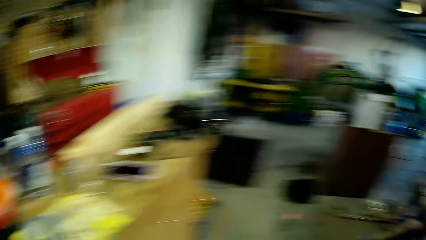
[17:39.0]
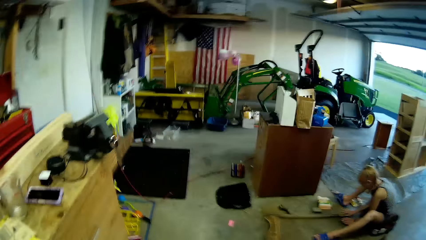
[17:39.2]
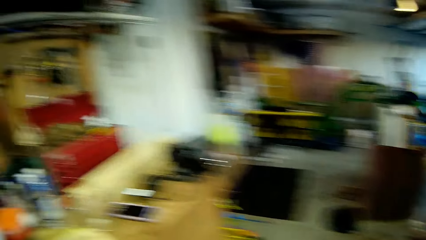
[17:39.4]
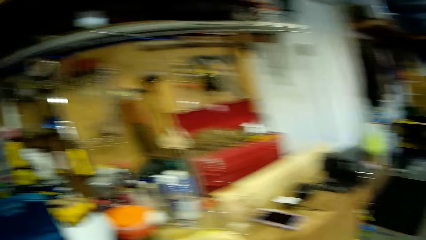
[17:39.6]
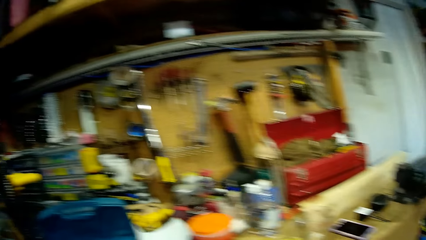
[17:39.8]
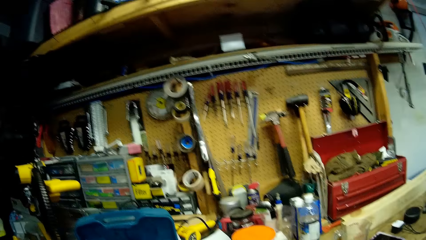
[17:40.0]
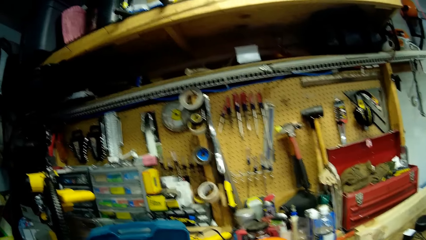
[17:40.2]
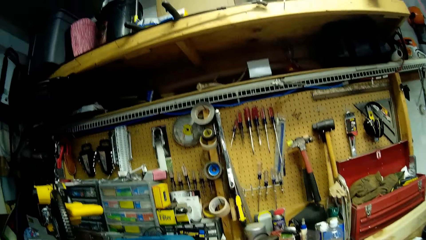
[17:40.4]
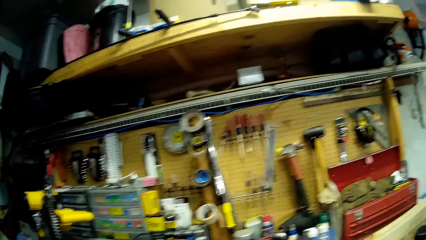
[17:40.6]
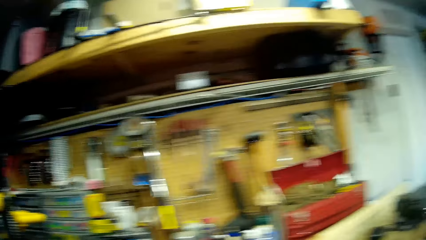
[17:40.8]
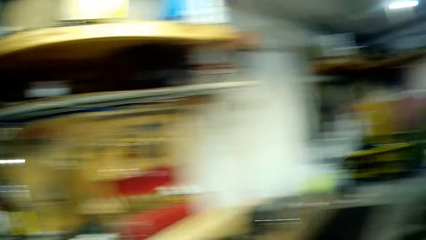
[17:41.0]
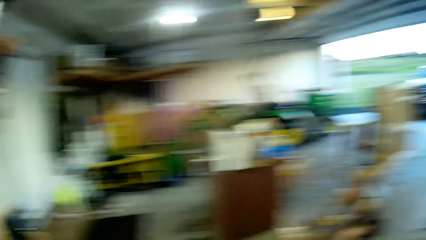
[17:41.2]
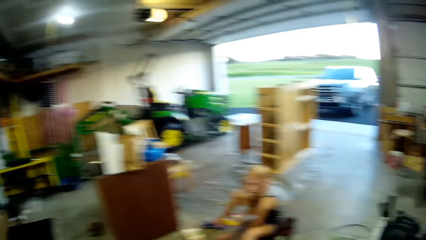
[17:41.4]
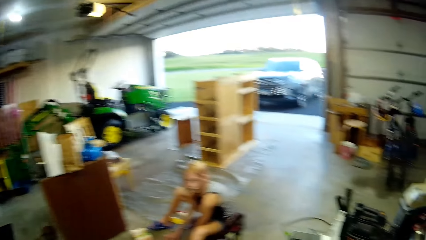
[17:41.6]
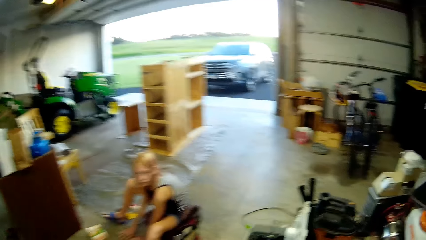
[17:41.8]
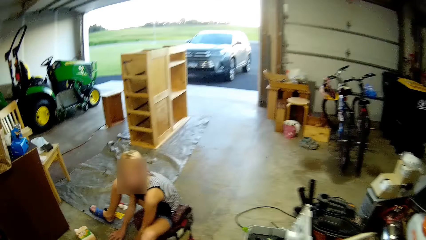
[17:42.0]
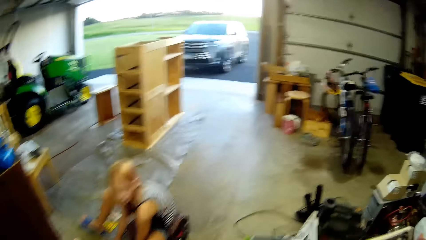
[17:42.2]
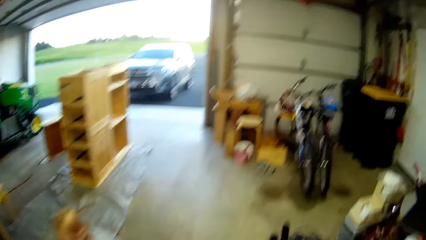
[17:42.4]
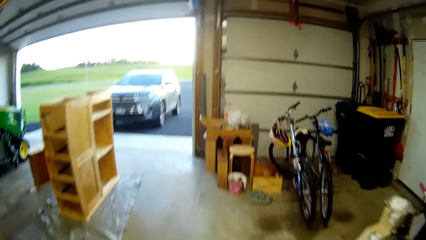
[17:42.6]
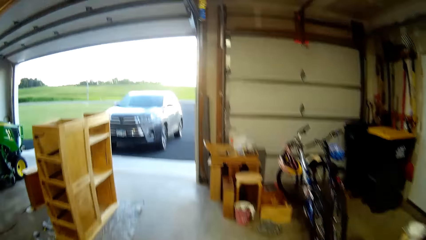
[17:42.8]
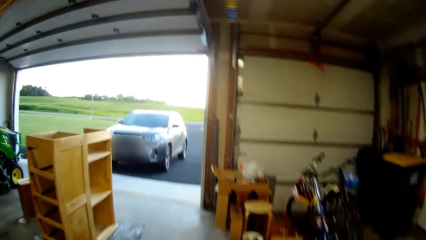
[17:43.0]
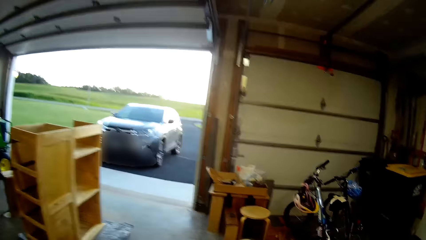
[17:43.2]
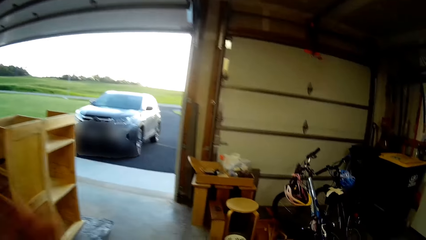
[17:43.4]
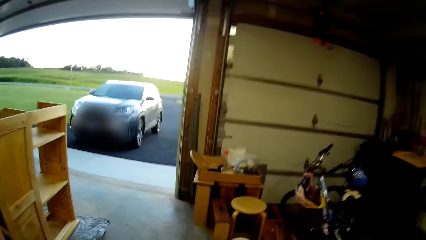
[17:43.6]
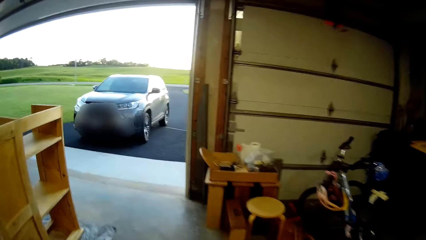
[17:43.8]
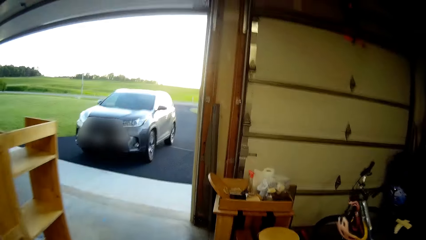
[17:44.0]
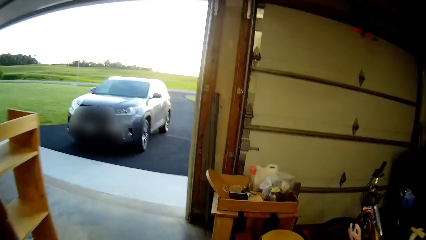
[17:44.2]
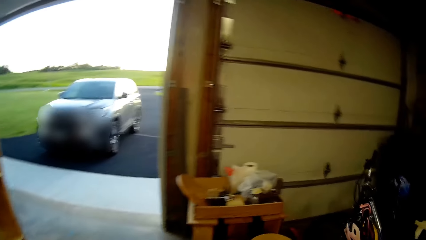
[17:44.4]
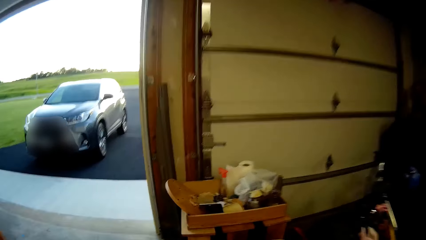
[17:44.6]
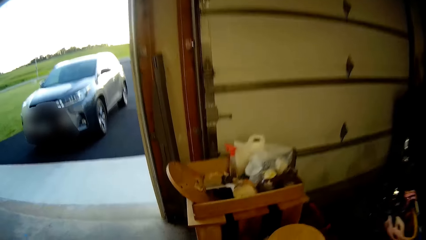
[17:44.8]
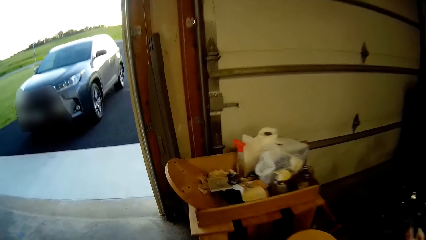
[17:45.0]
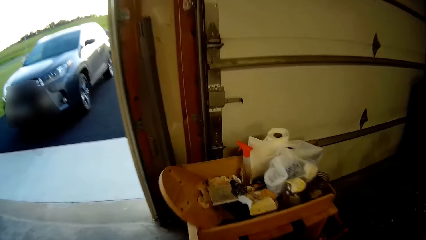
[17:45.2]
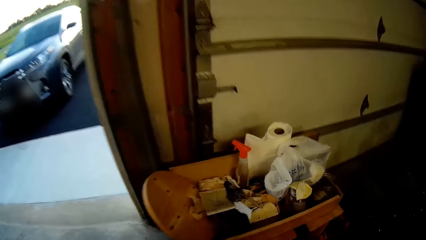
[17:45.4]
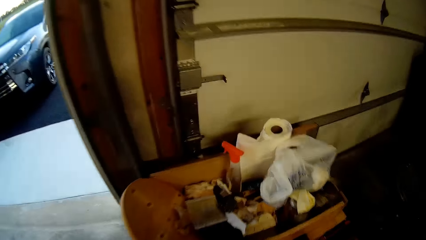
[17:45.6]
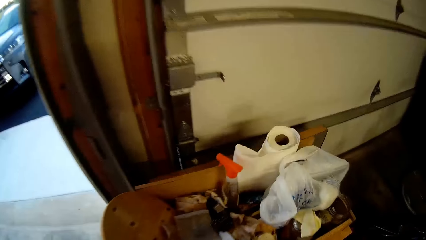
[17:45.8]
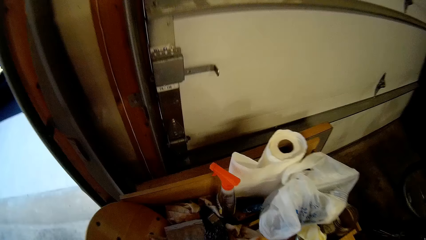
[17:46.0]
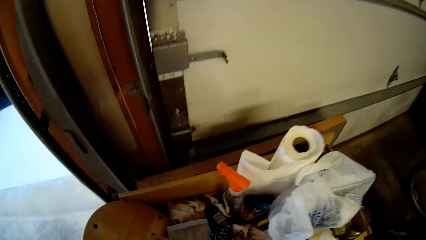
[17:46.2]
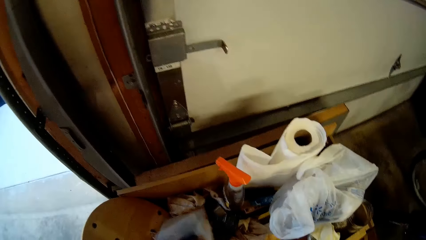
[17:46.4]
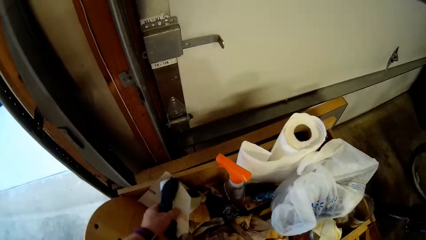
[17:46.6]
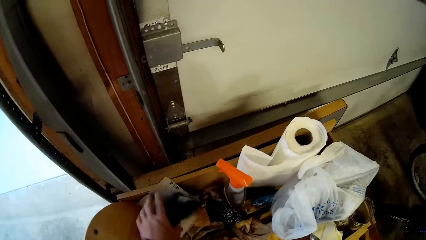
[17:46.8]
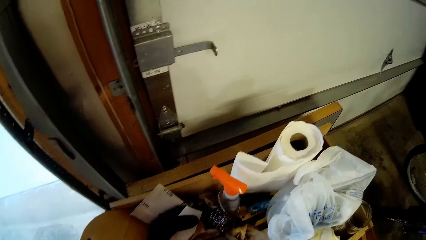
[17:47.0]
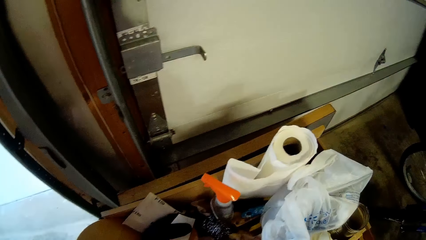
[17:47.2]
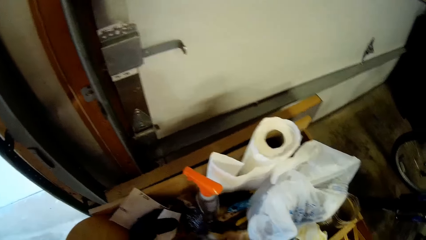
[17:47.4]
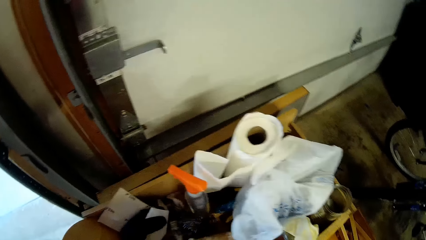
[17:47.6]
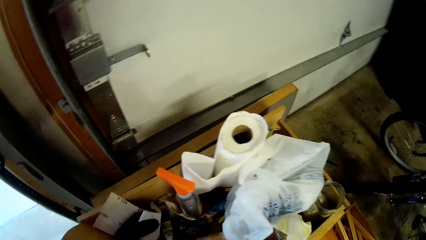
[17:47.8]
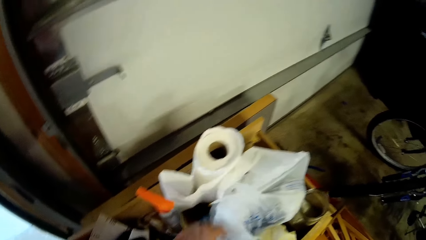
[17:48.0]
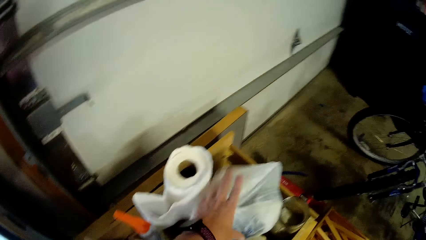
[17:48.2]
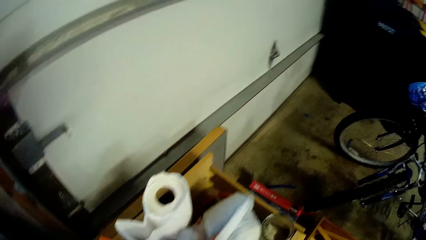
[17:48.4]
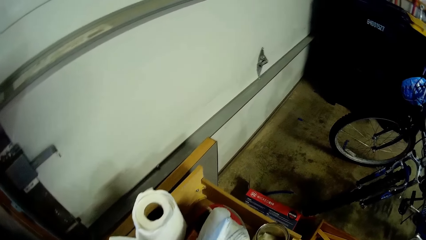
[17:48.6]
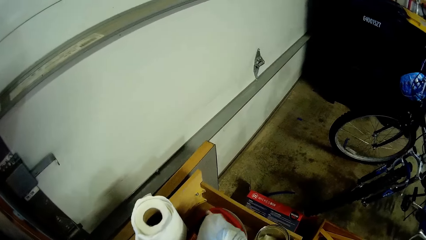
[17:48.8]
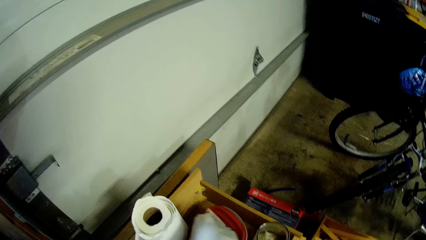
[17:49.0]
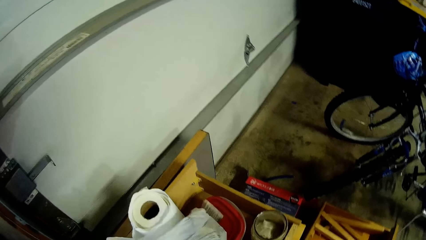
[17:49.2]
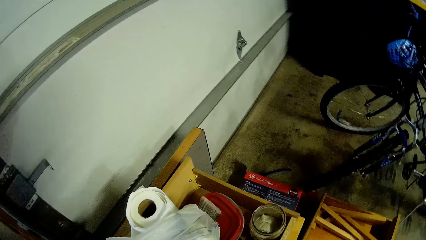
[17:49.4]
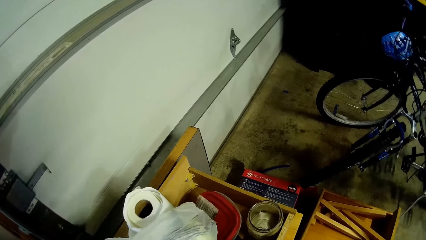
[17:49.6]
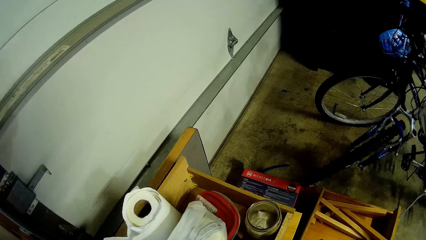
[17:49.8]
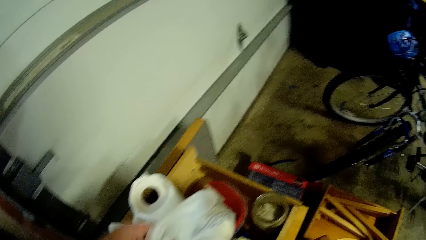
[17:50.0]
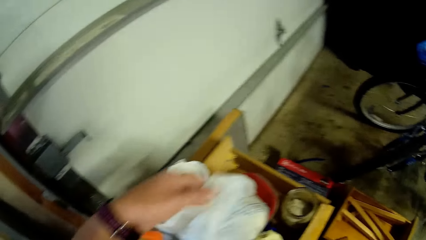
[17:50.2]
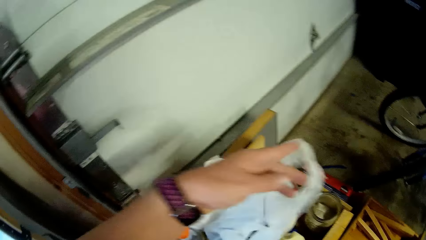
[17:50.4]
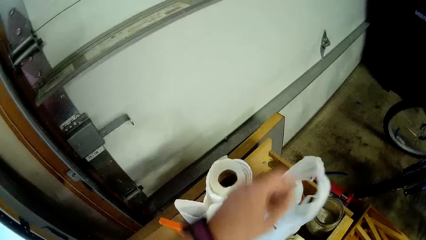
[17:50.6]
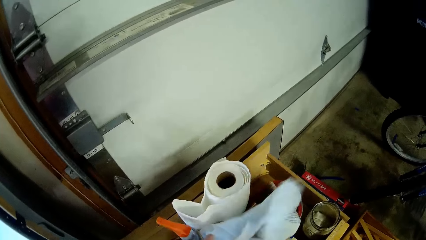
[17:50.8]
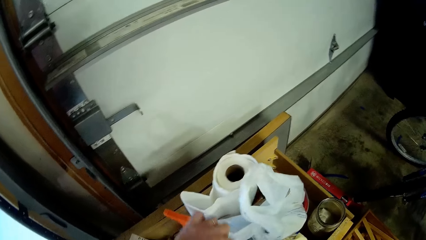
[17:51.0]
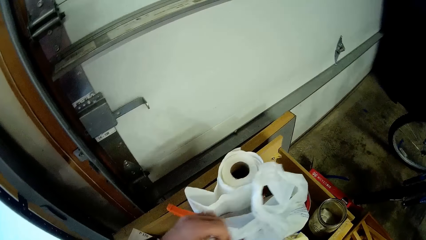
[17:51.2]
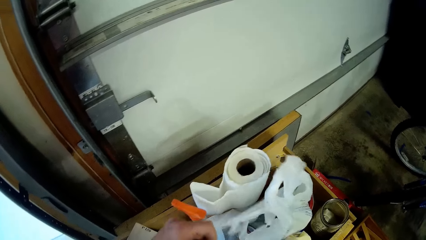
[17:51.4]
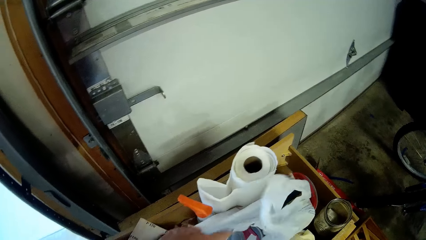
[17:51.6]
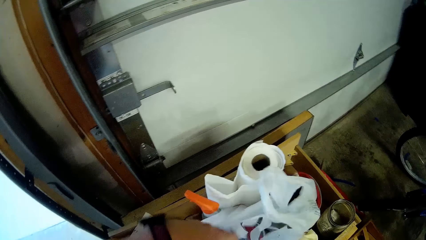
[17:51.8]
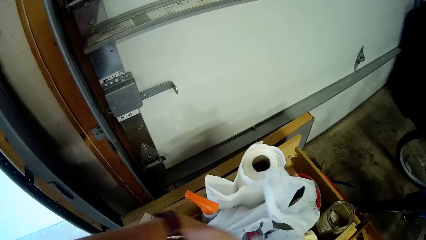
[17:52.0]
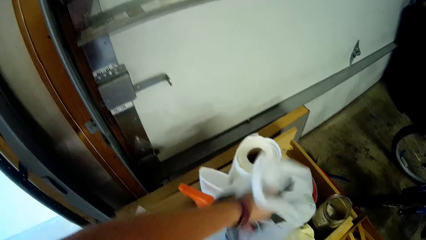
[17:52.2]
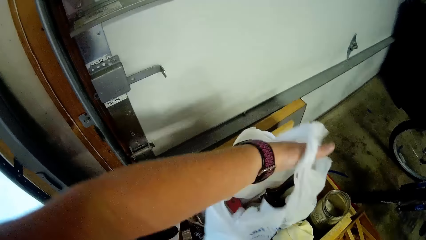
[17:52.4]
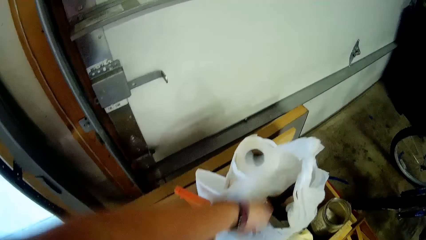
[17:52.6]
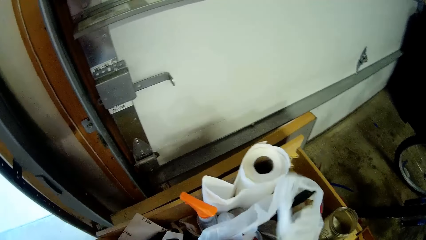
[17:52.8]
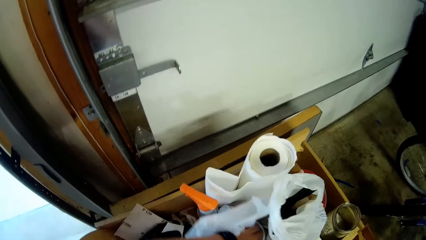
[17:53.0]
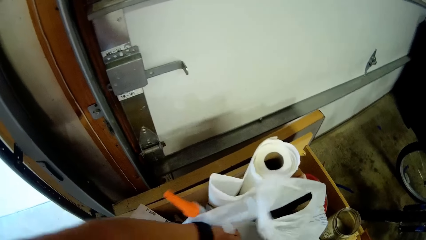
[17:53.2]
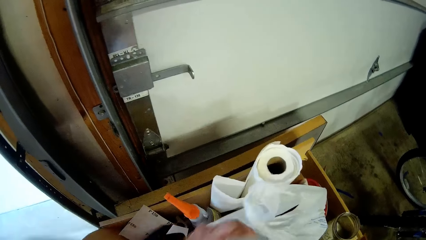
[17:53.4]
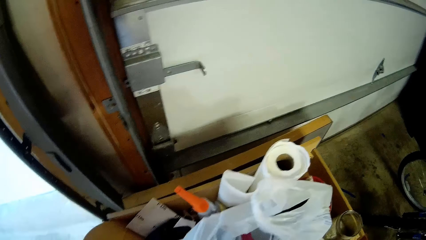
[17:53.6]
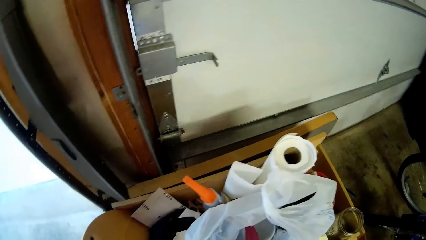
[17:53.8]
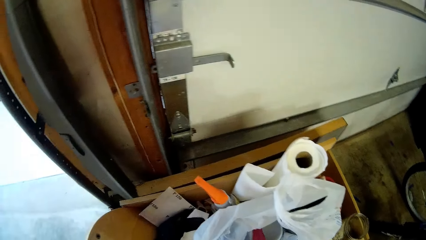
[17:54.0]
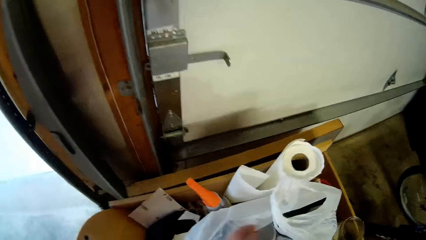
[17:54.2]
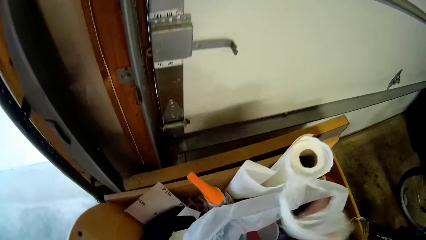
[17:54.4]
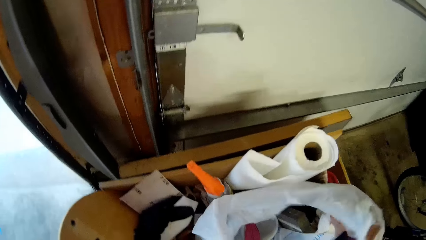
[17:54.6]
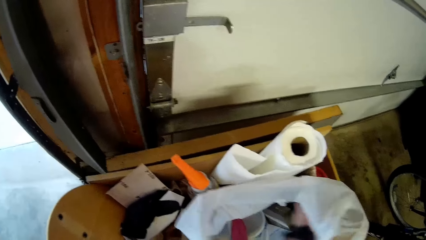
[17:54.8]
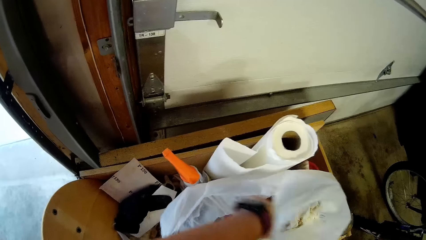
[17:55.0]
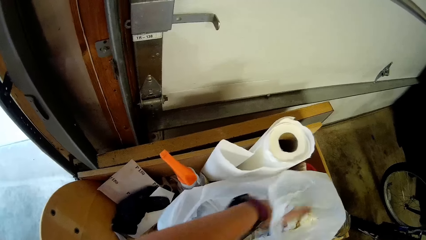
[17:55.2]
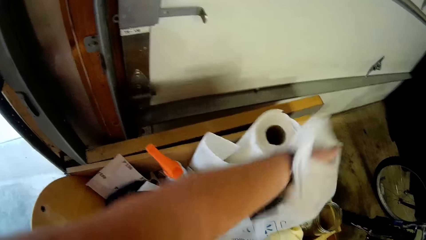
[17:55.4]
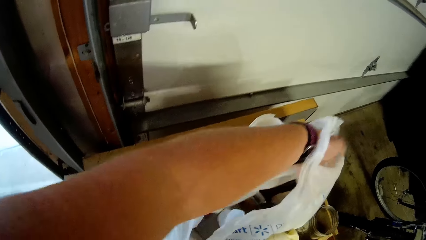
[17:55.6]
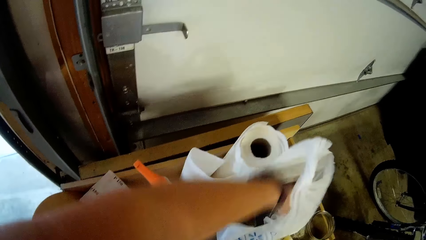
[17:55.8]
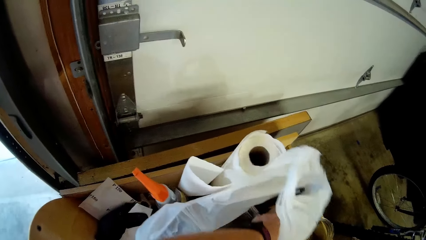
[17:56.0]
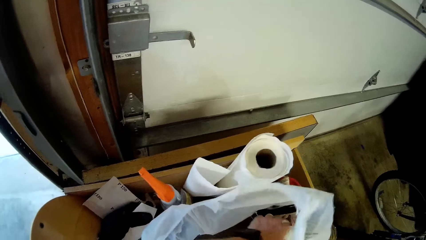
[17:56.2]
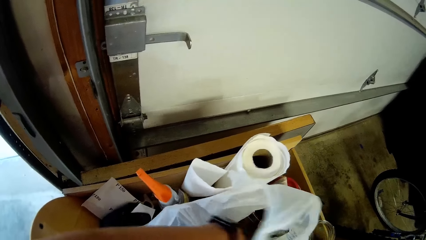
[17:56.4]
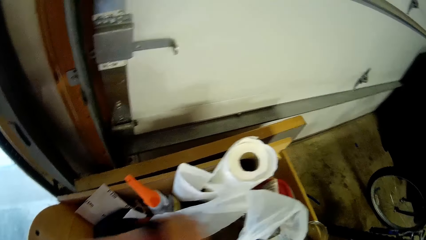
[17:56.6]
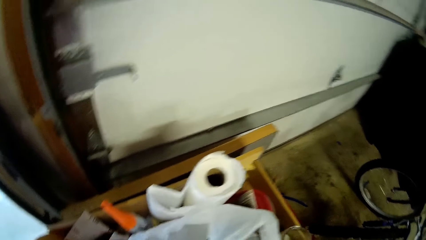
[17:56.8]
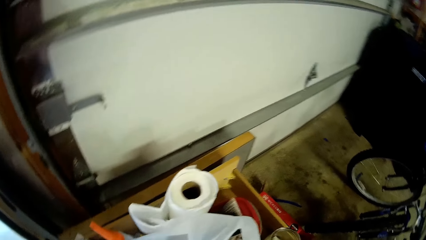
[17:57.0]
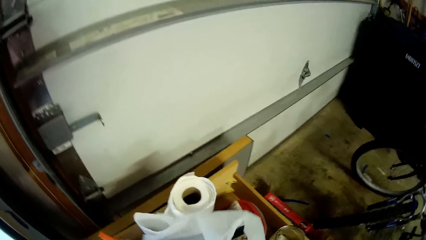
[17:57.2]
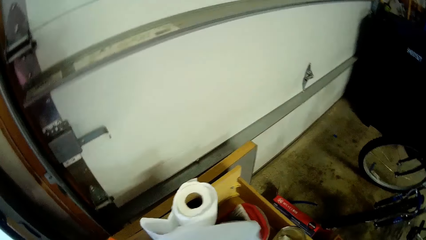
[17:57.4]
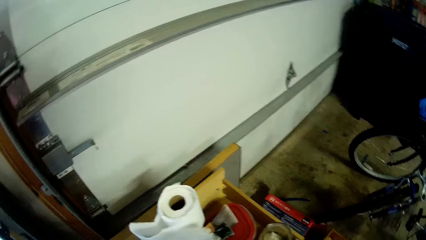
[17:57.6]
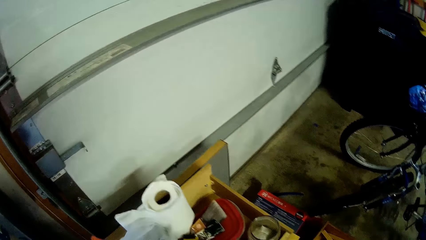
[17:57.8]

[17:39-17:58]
The camera wearer walks. They search in the box, place down papers, and open up a paper.
